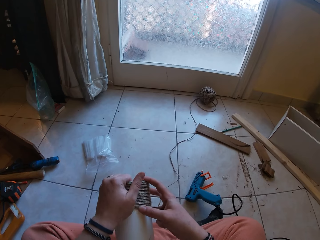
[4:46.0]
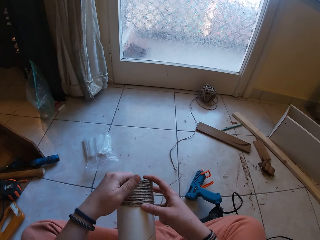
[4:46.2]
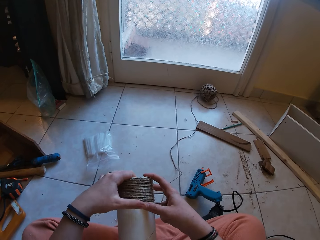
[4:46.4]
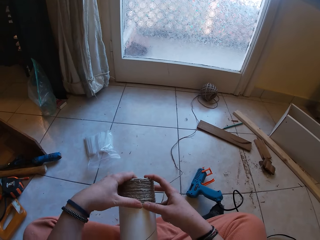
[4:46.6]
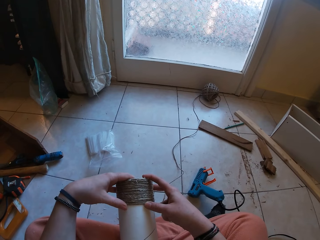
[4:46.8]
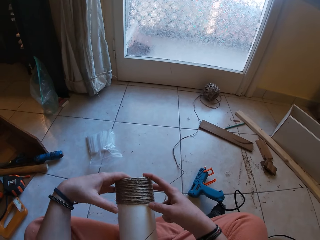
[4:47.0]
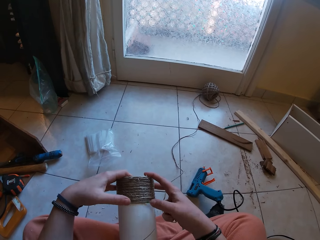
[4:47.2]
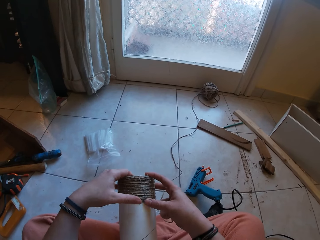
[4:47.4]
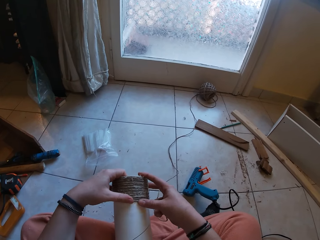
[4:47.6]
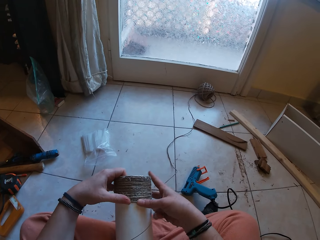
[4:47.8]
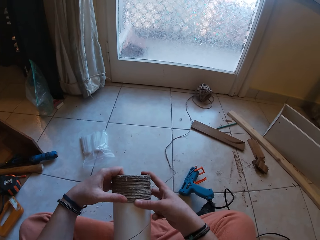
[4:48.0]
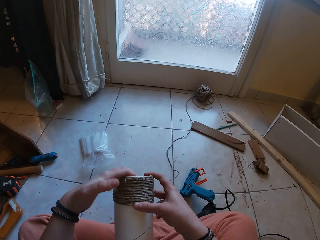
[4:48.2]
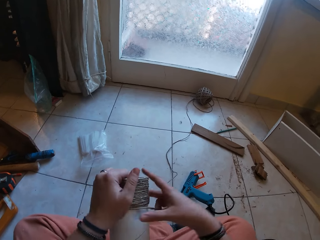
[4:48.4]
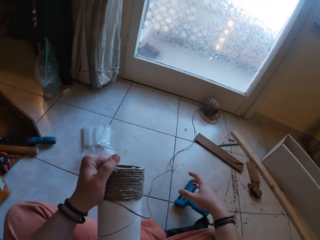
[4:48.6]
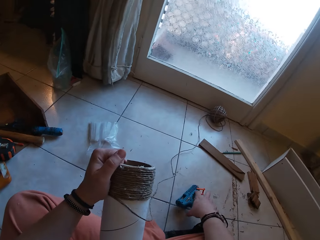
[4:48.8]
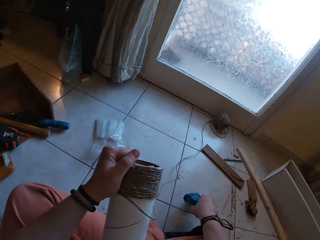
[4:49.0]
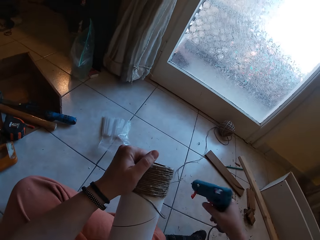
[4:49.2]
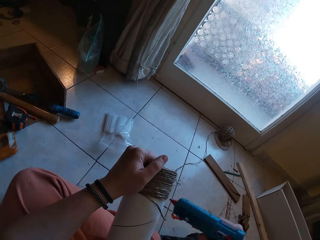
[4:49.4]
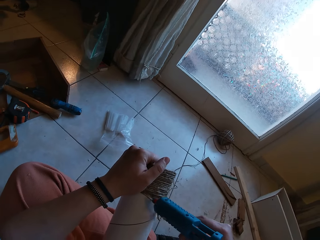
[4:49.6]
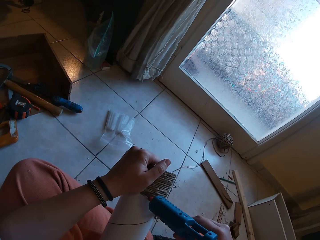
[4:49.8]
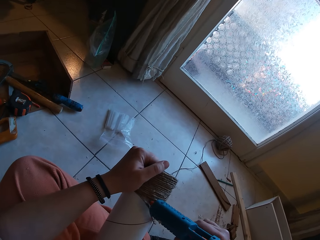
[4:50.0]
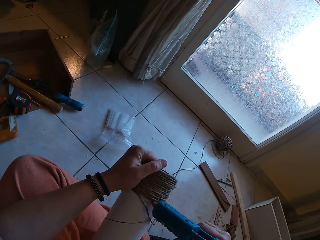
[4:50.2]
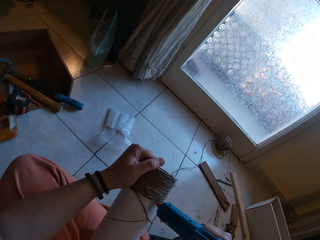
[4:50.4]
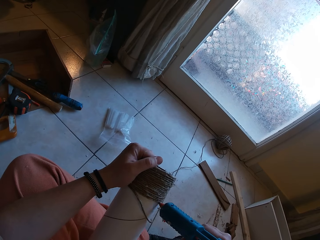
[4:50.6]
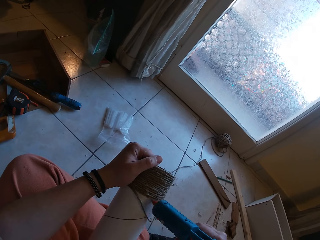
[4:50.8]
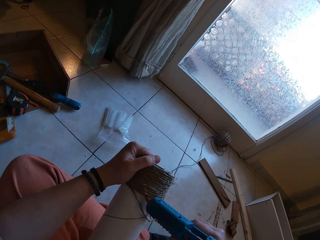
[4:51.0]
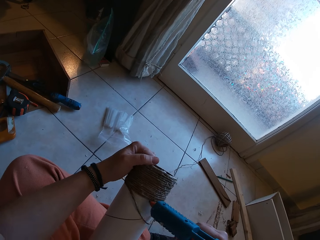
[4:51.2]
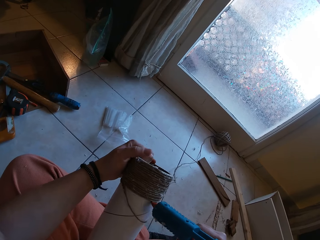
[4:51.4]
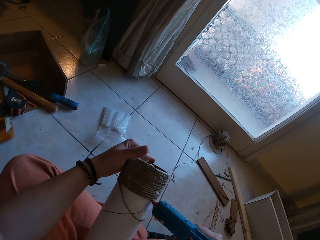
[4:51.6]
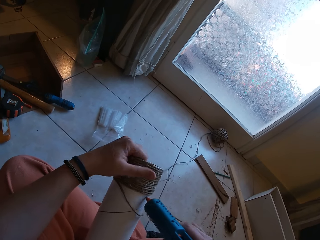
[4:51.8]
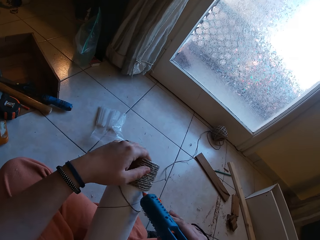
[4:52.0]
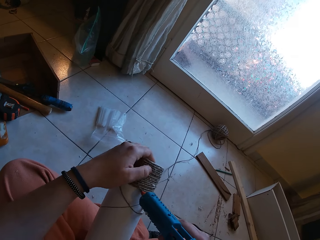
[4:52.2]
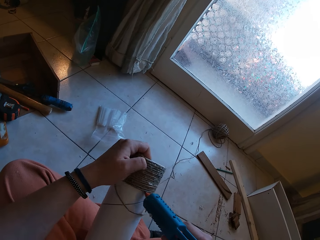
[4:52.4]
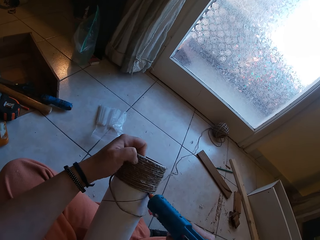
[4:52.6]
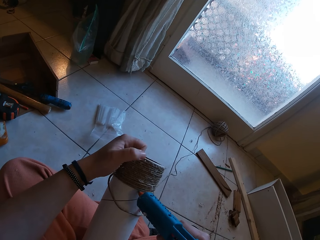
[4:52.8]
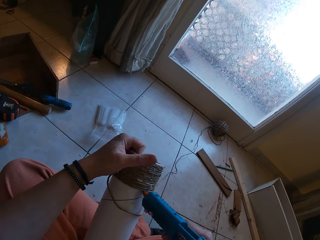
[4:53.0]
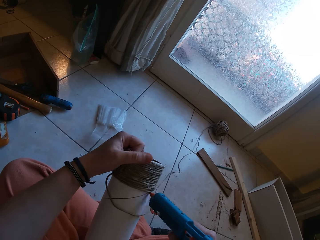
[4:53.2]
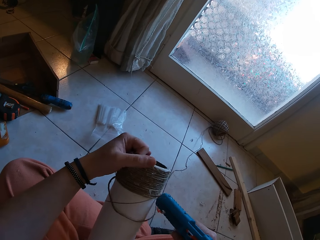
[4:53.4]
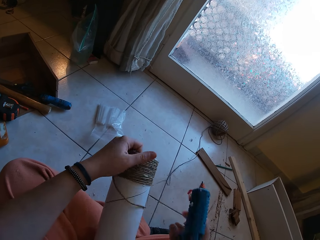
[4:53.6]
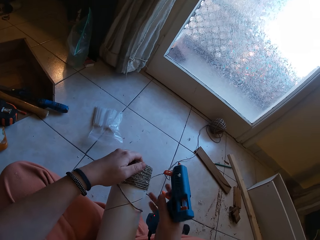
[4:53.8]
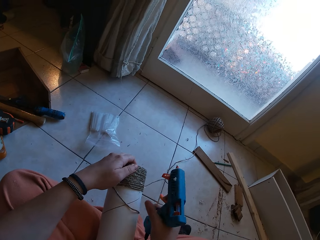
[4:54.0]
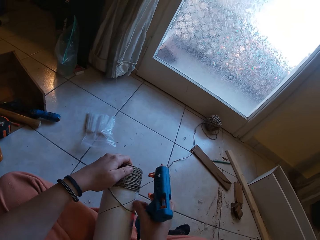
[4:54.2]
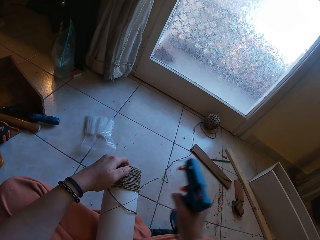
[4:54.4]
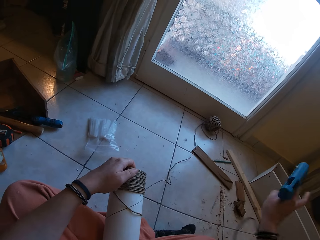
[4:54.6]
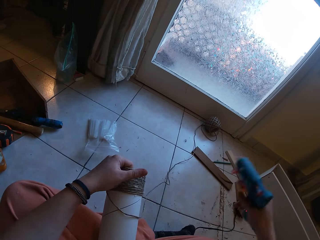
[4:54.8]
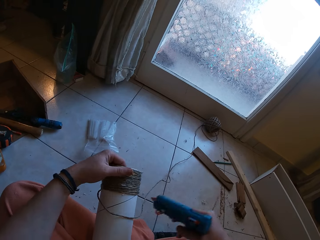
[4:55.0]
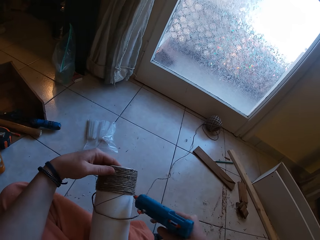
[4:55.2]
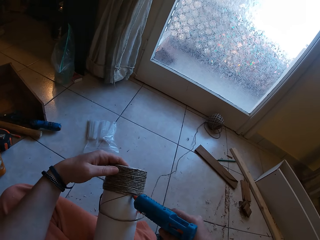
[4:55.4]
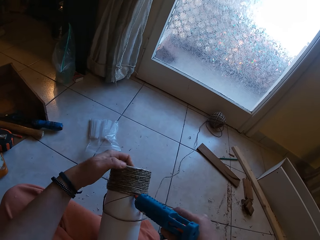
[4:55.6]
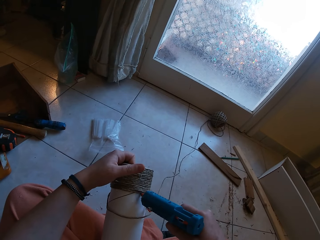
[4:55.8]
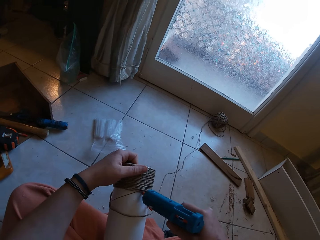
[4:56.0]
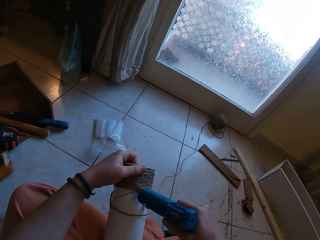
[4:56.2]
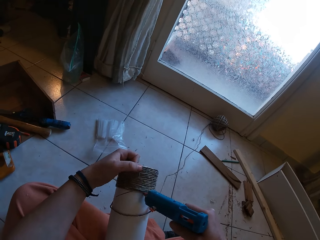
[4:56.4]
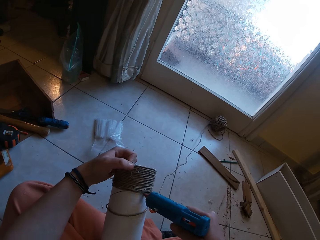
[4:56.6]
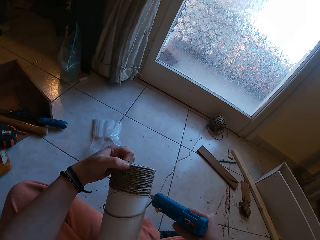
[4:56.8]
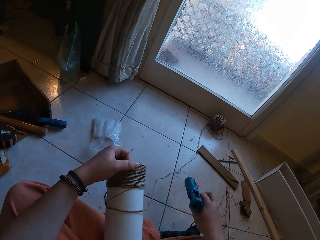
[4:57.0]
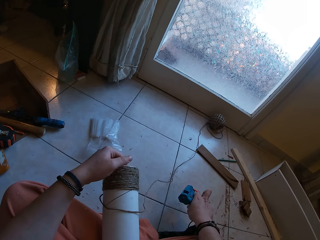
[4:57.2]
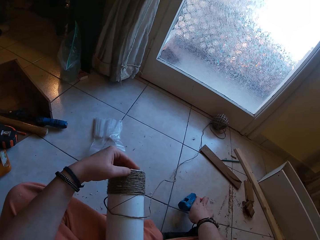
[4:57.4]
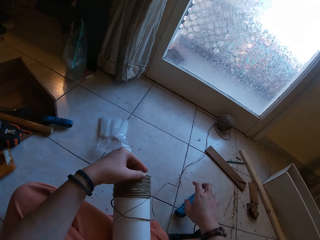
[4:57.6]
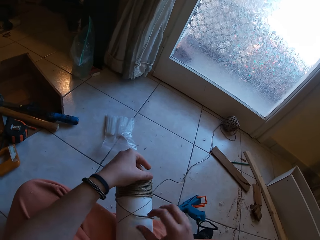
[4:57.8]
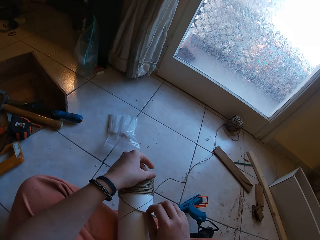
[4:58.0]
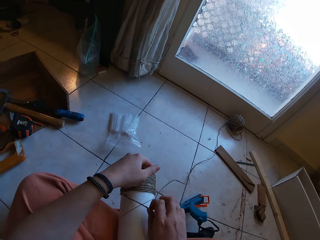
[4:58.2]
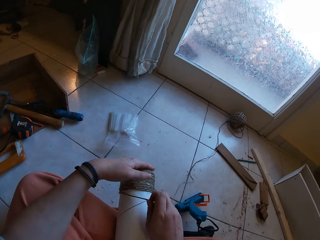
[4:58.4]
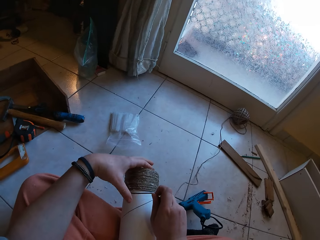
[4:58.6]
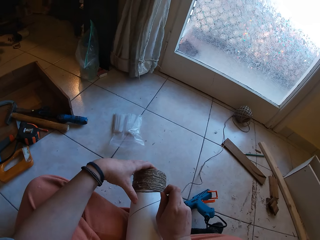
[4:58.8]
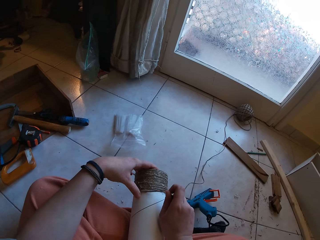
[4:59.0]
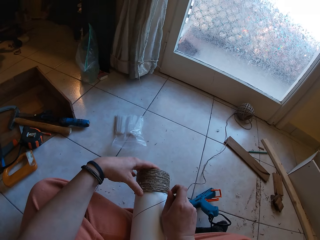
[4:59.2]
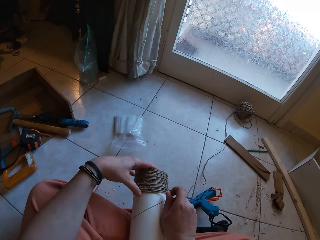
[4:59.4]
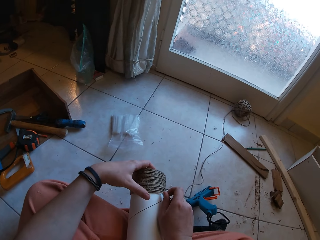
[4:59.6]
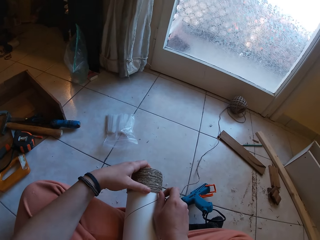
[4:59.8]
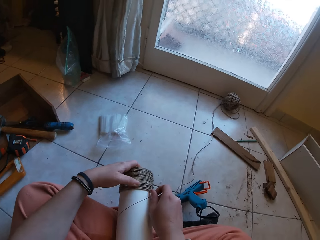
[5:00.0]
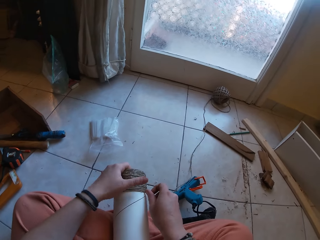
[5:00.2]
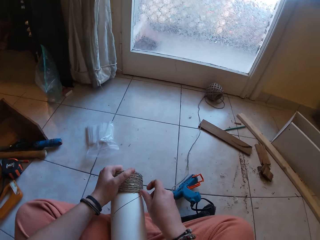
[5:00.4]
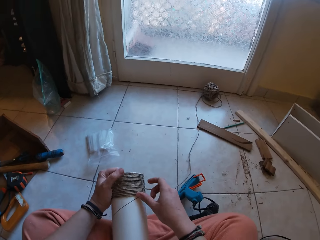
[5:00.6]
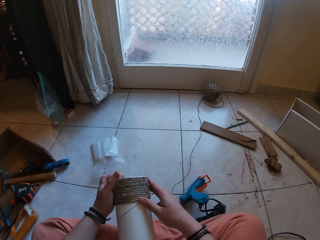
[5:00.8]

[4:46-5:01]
The camera wearer picks the glue gun from the floor with her right hand. She applies glue on the craft or paper tube with the glue gun in her right hand. She lifts the glue gun. She applies glue on the paper tube. She drops the glue gun on the floor with her right hand. She fits the sisal yarn around the paper tube. She gums the rope on the craft with both hands.

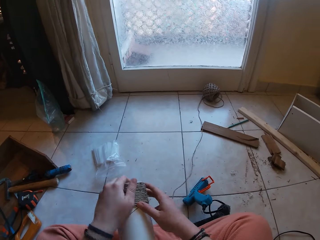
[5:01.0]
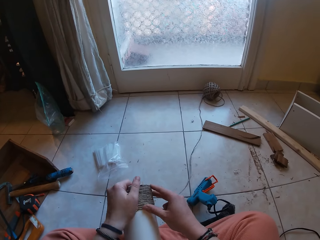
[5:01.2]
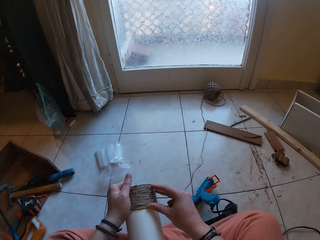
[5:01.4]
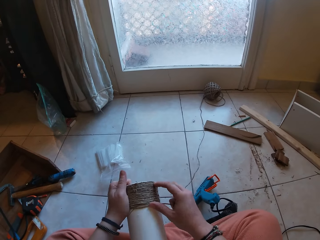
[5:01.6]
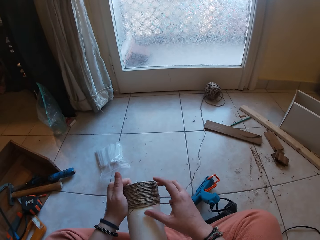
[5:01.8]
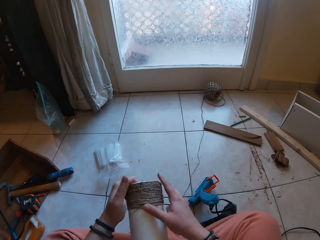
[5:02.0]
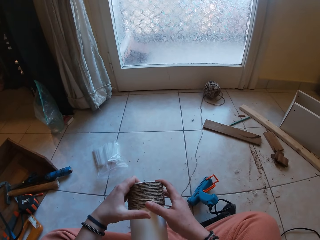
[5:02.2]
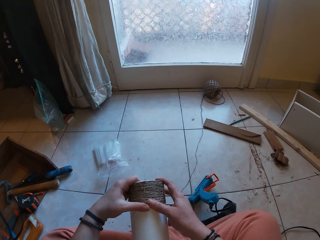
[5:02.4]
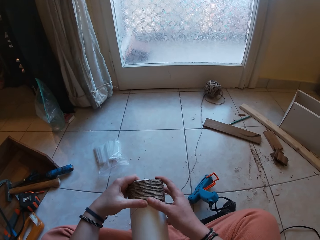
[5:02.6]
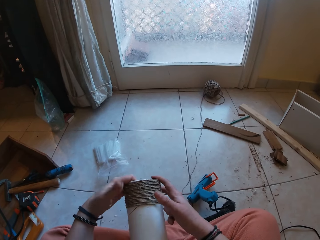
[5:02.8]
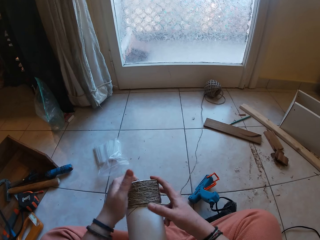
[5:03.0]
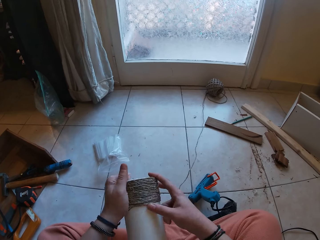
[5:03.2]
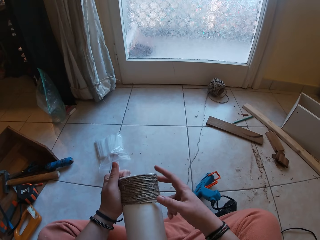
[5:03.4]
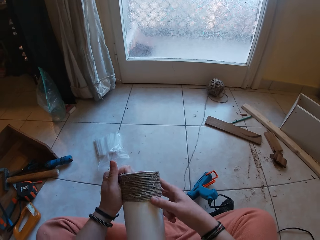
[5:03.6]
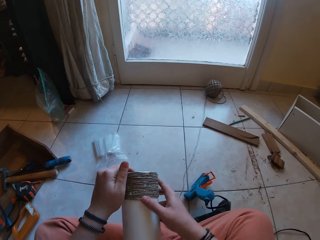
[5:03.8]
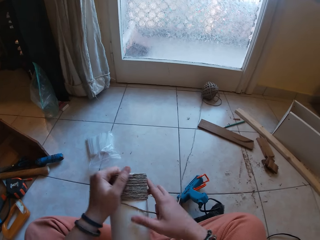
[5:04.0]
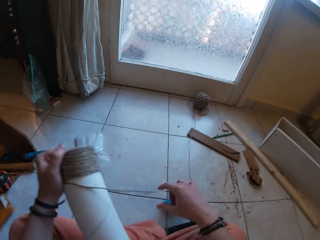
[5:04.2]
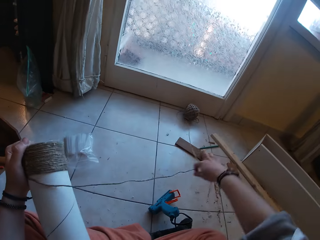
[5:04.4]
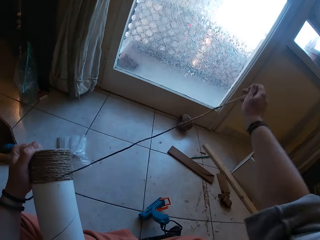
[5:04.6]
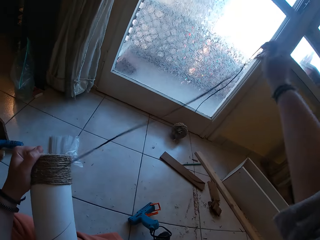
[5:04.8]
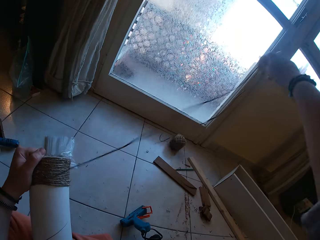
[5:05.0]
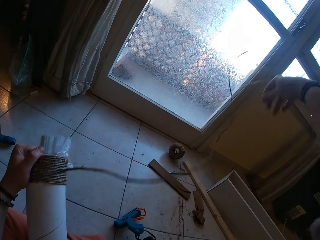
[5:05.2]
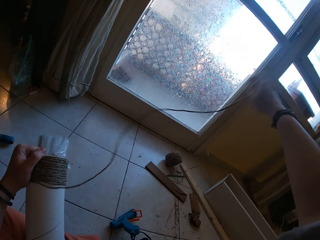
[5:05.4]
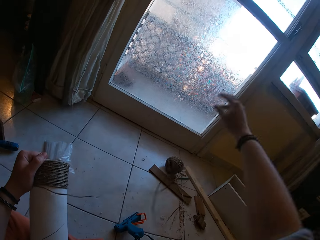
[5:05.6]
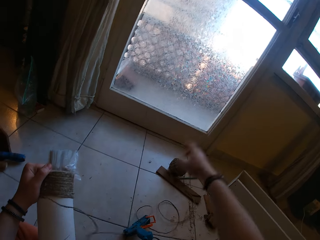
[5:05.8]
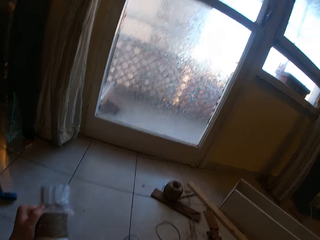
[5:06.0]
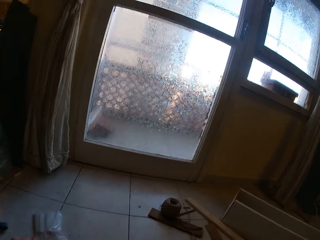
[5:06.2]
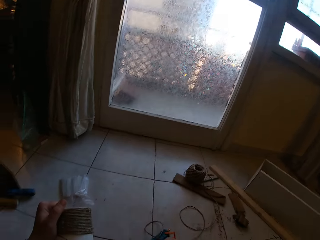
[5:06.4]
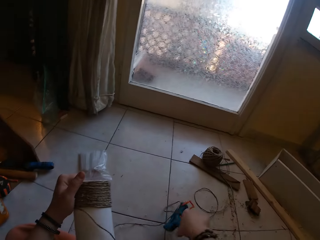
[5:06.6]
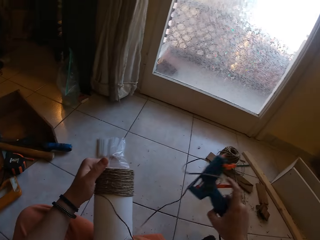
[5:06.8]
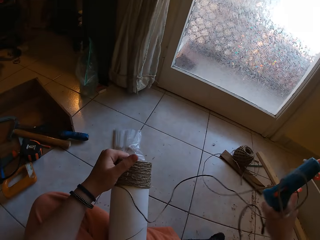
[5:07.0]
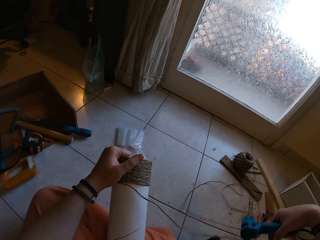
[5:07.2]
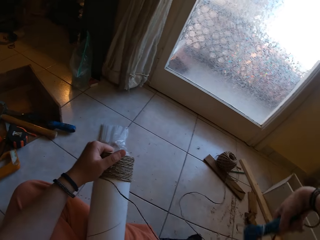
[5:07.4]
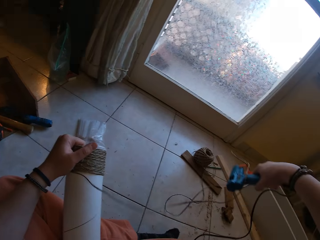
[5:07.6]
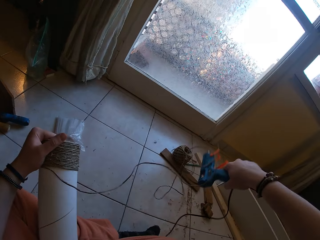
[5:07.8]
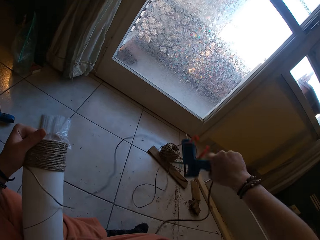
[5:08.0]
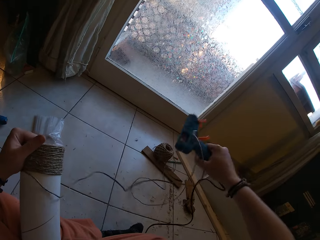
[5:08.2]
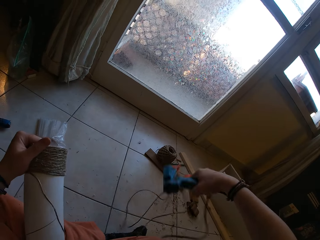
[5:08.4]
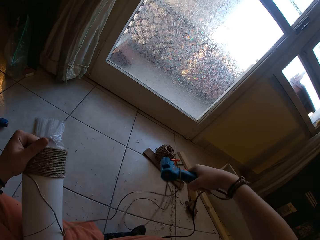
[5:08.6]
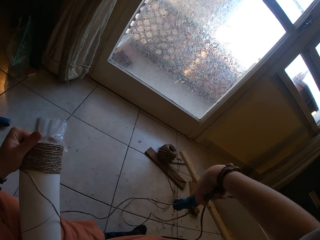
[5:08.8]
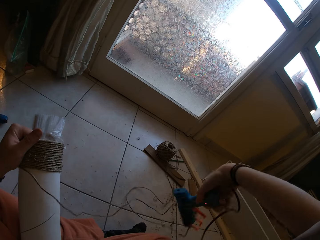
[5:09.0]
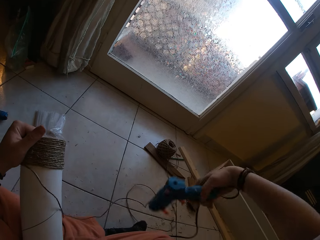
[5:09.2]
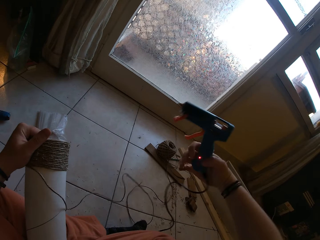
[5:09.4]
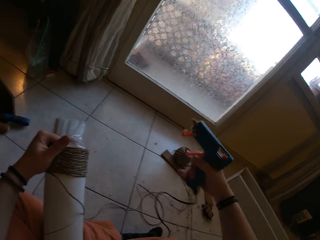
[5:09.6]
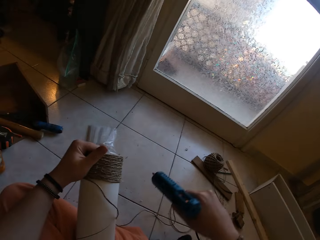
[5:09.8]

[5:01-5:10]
The camera wearer pulls out the rope or sisal yarn from a bundle with her right hand. She picks the glue gun from the floor with her right hand. She unwinds the sisal yarn from the glue gun.
